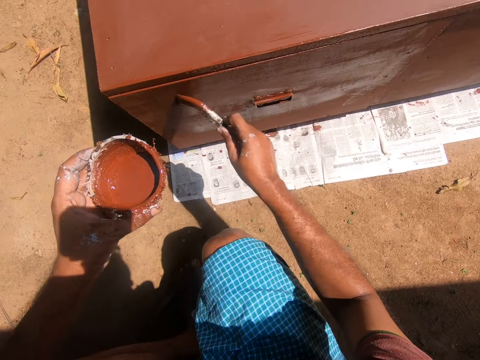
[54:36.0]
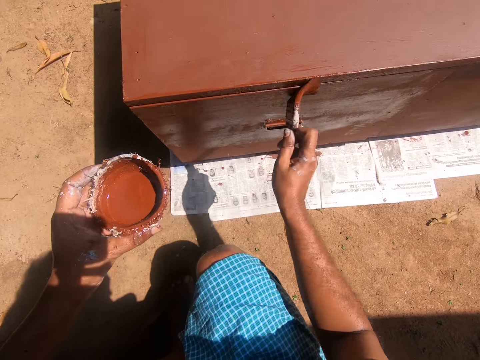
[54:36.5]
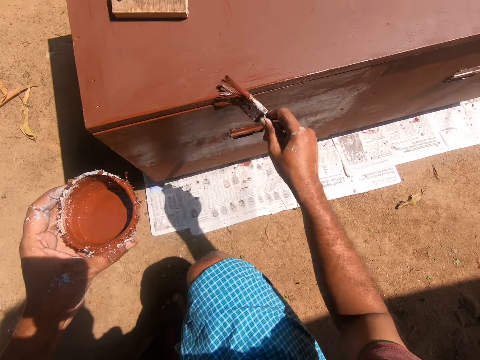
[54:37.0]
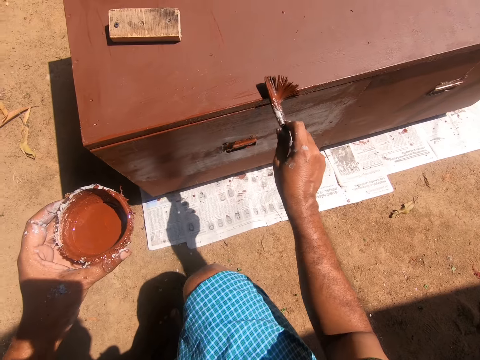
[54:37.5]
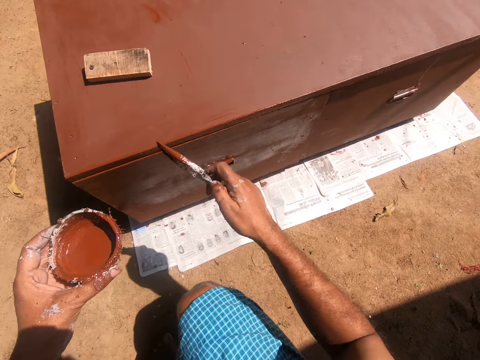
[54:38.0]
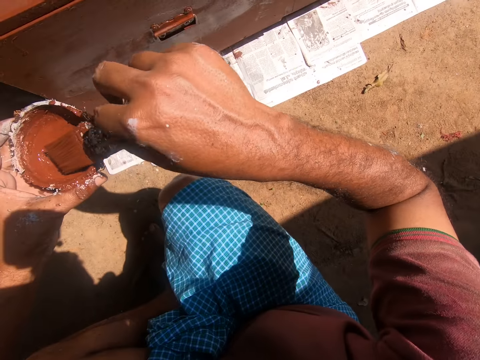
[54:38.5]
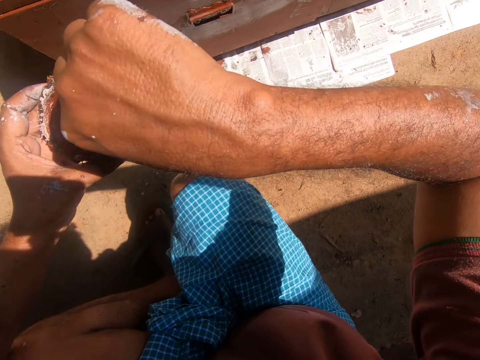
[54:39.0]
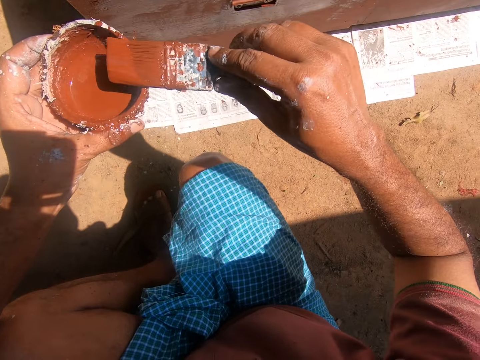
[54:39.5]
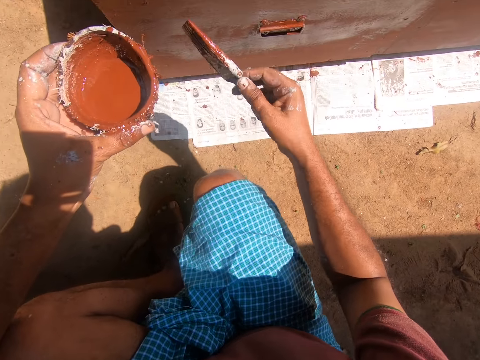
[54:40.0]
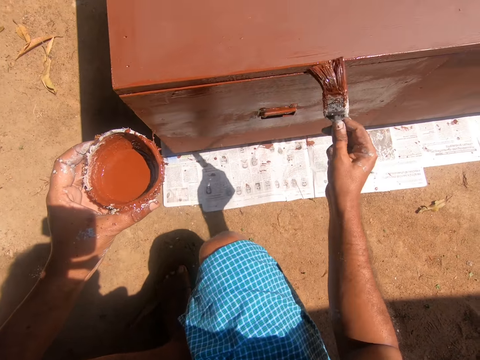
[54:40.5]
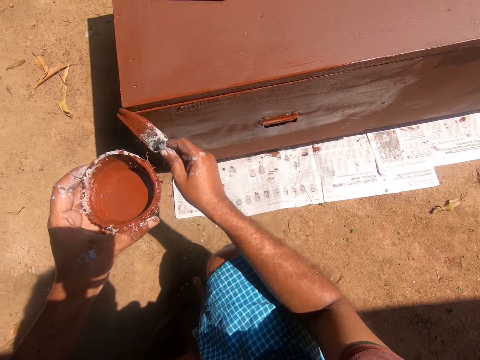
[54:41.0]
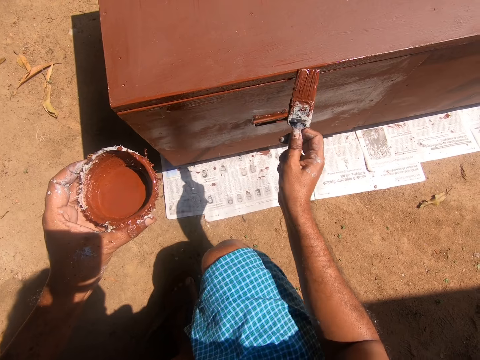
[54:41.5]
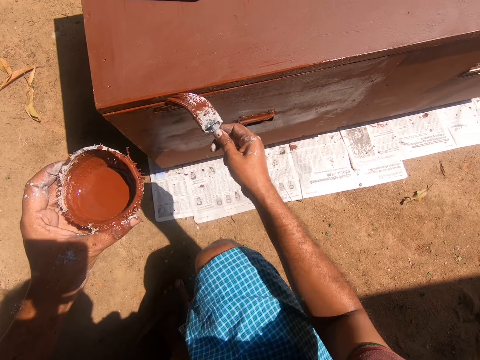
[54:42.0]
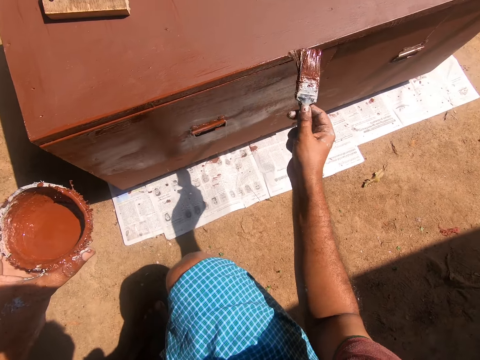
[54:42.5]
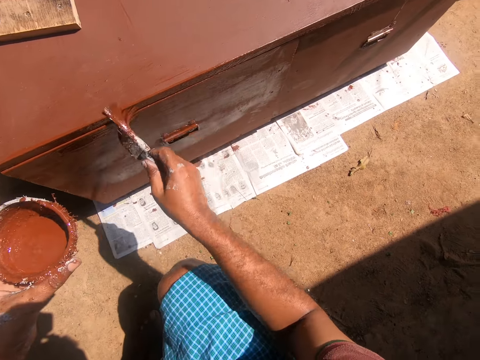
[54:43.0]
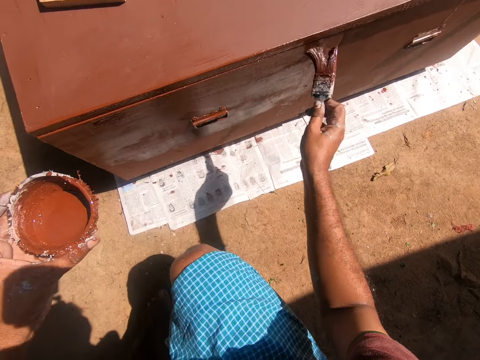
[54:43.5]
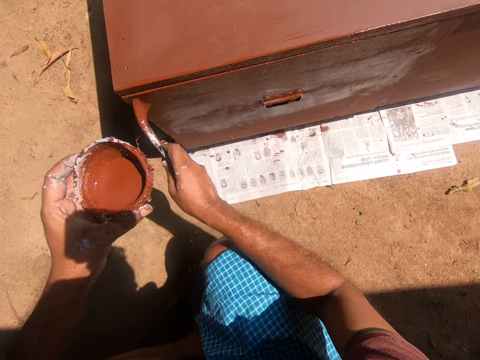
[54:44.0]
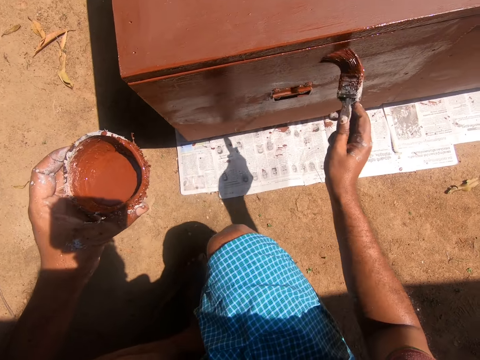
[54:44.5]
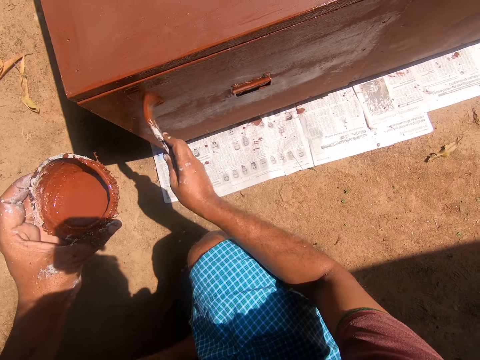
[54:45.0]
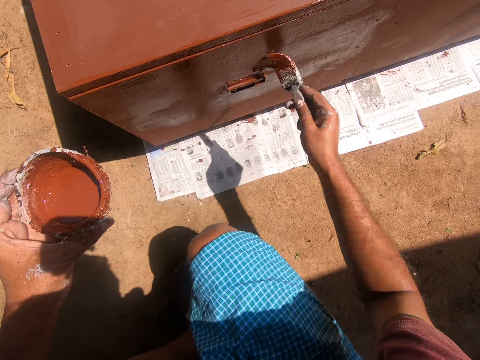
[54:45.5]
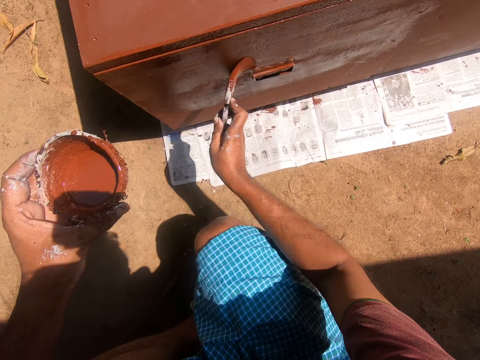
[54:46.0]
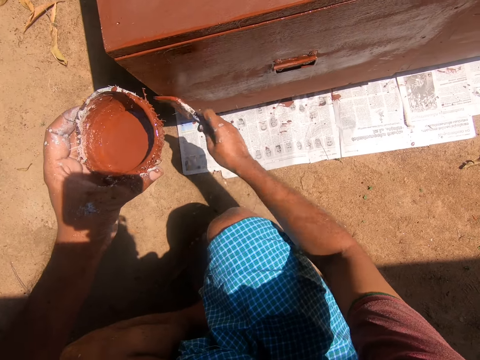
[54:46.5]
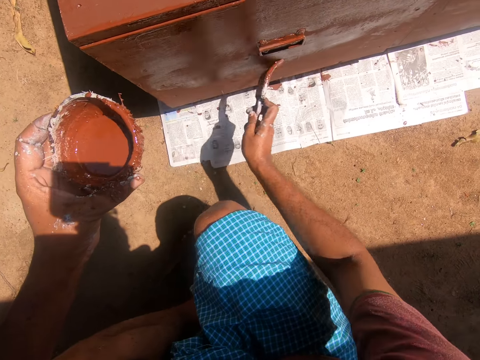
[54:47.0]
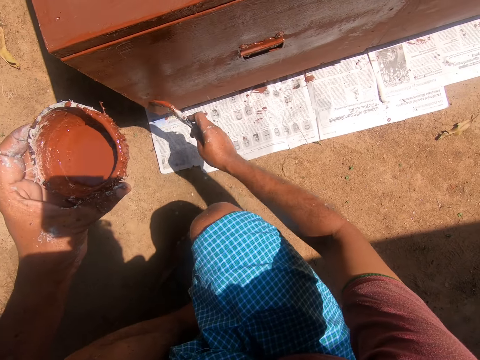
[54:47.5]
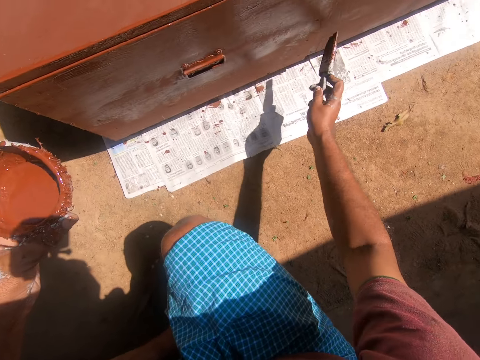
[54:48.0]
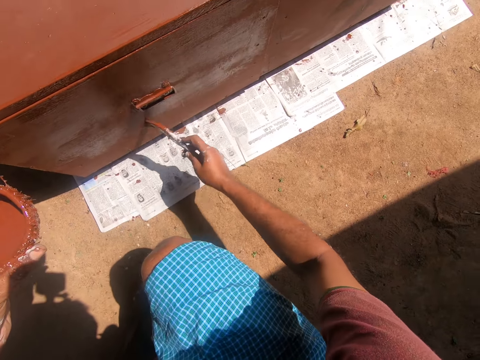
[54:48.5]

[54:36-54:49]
The camera wearer dips the paintbrush into the coconut shell containing paint. They paint the table with the painting brush.

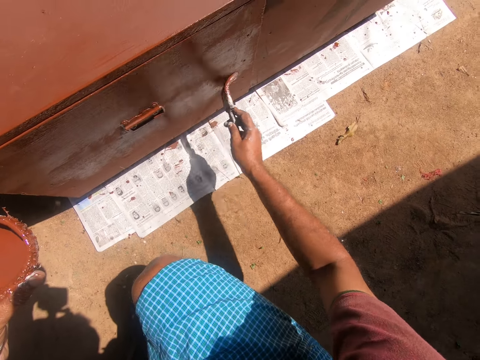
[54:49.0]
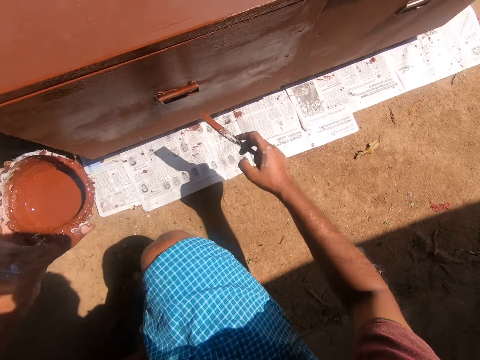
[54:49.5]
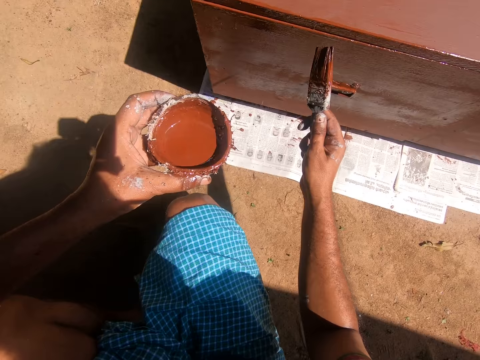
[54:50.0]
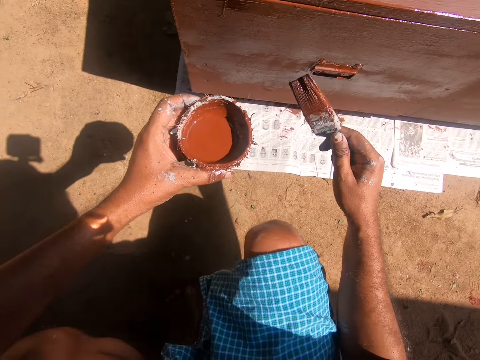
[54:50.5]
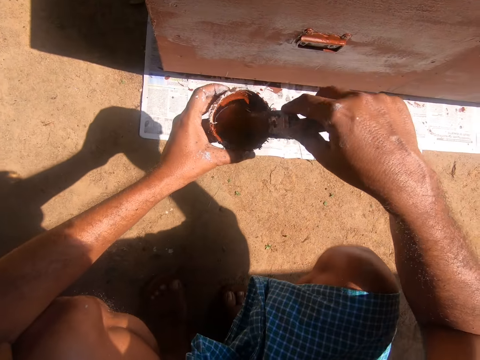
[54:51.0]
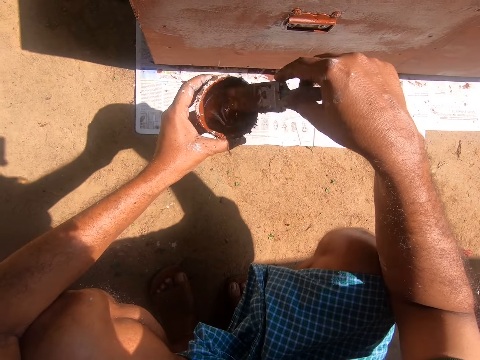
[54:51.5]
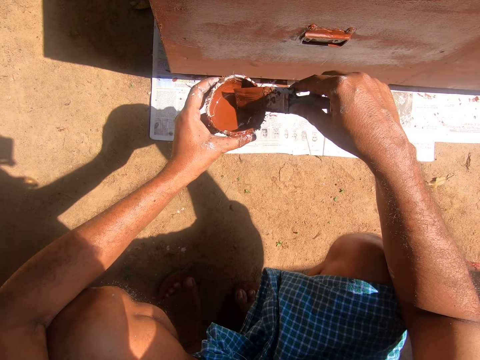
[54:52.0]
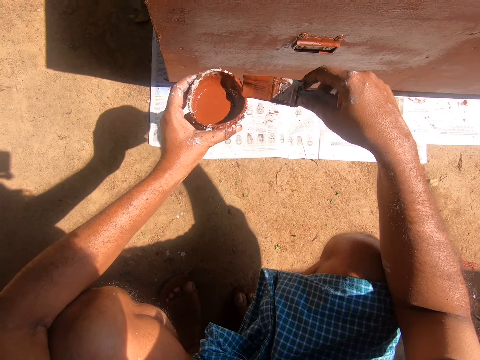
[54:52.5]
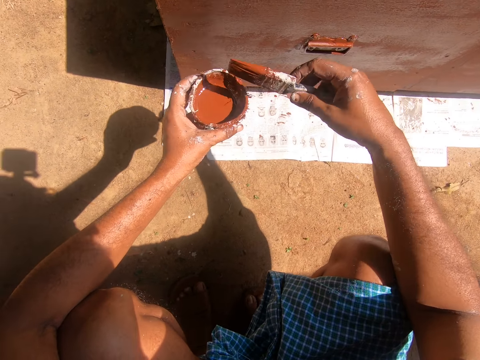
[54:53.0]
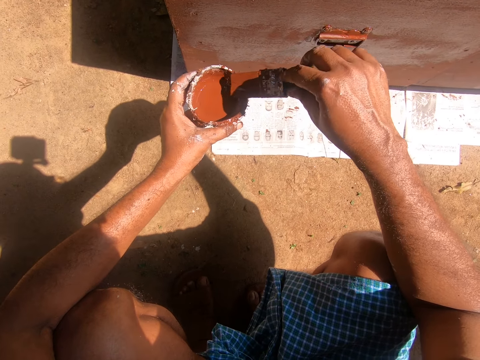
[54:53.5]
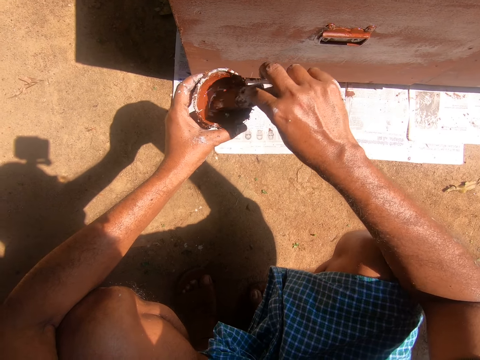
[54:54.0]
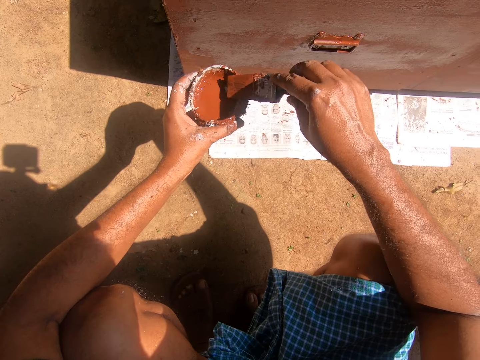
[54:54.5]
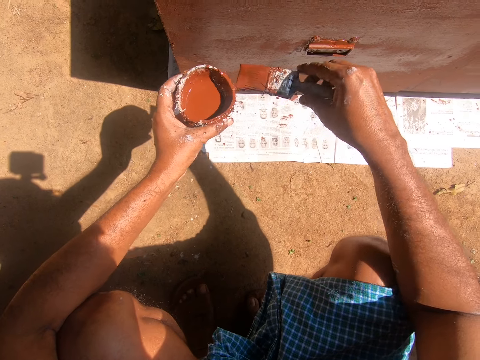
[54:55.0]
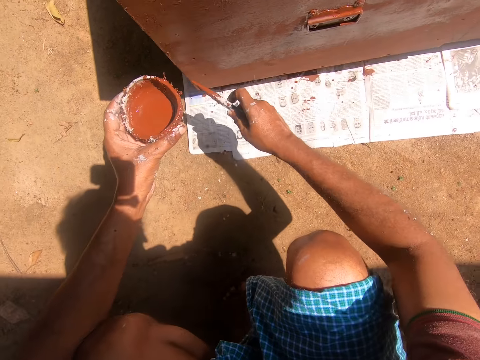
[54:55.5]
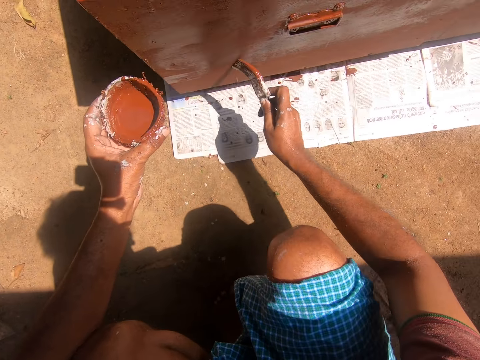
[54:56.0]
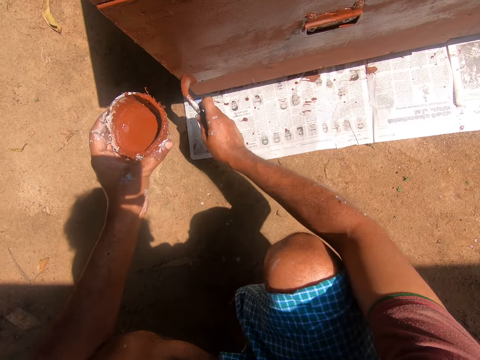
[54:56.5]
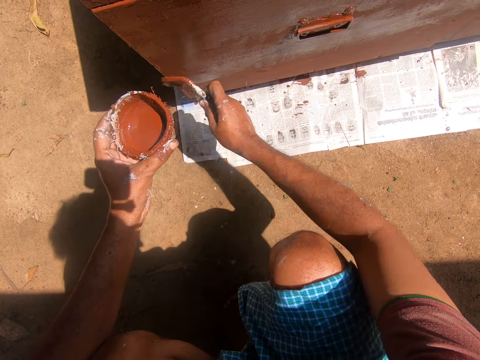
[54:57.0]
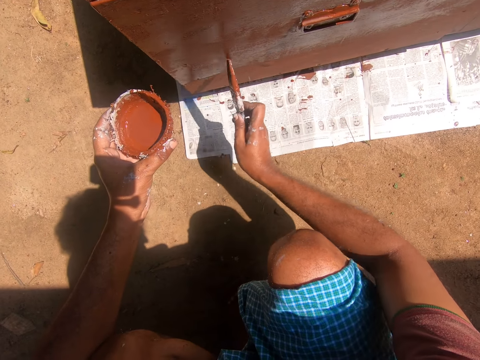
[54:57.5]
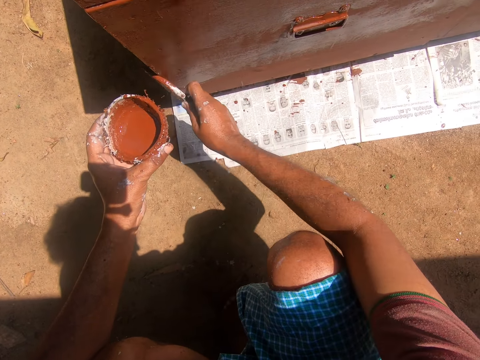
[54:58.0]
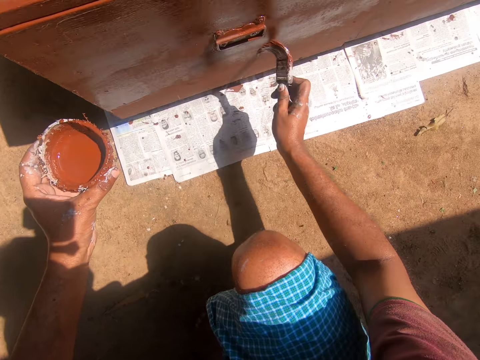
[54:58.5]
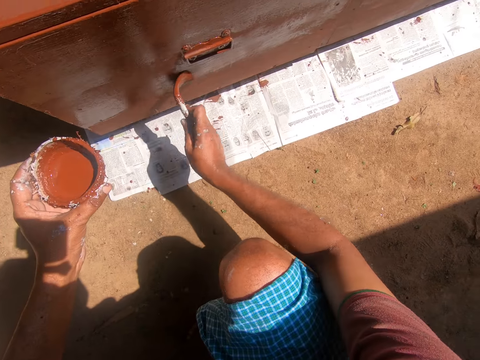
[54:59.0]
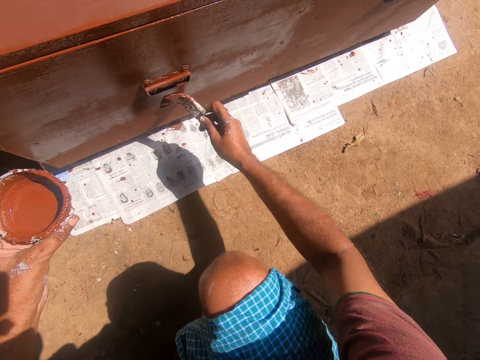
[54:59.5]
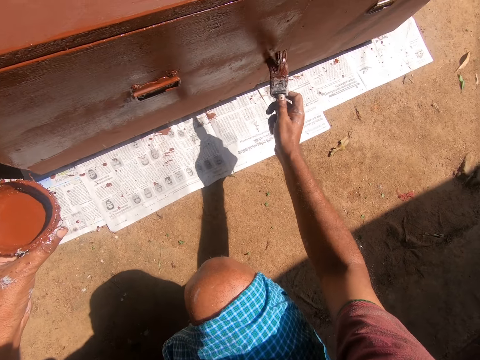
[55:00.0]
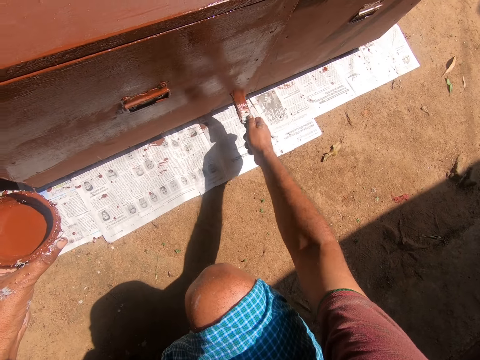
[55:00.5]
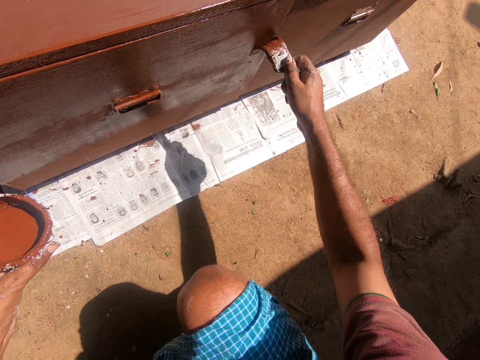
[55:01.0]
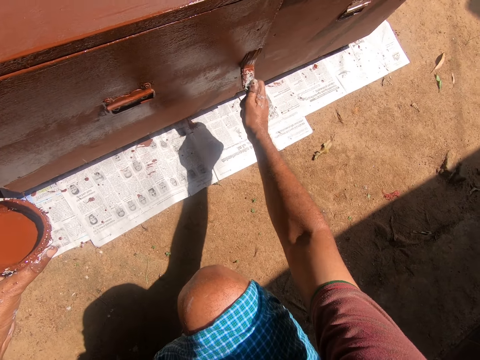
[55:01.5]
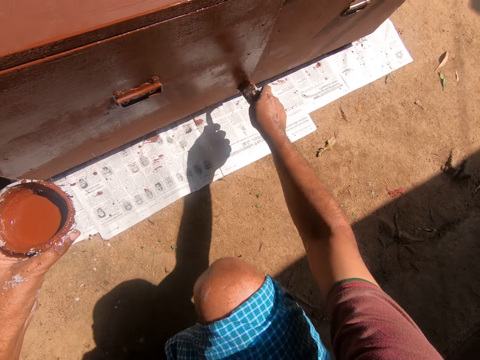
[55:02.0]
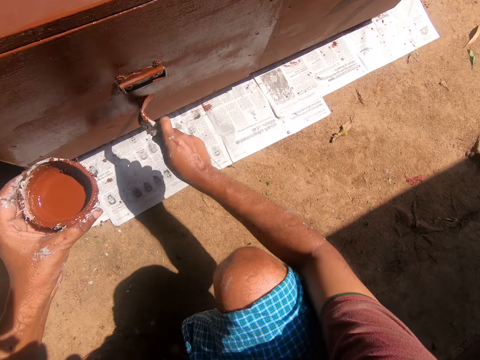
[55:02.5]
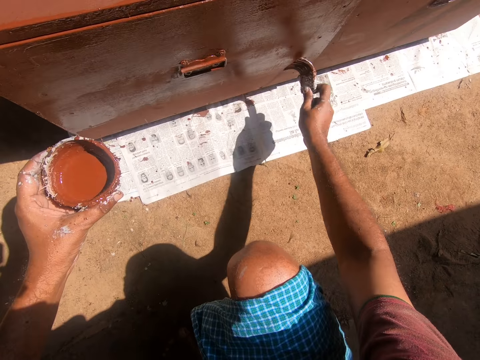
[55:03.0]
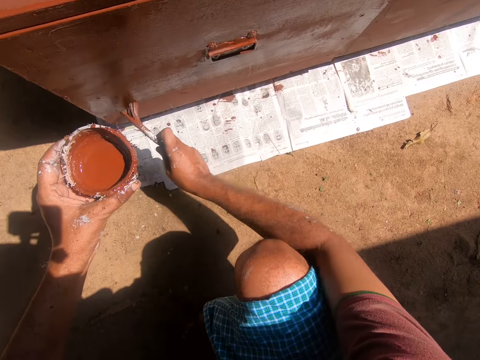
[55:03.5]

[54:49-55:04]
The camera wearer dips the paintbrush into the coconut shell containing paint. They wipe the brush. They paint the table or cardboard with the painting brush.
